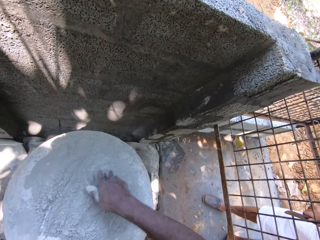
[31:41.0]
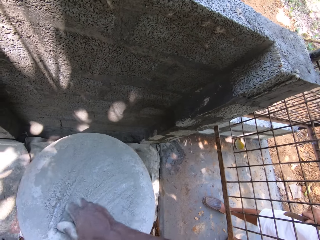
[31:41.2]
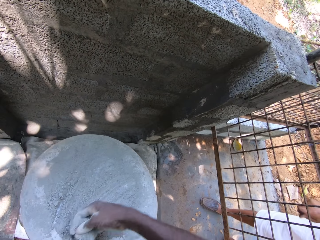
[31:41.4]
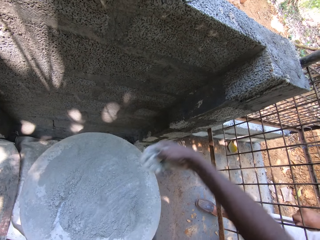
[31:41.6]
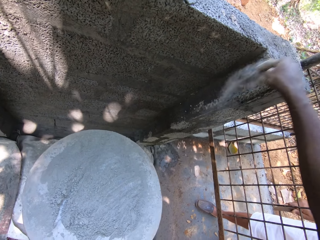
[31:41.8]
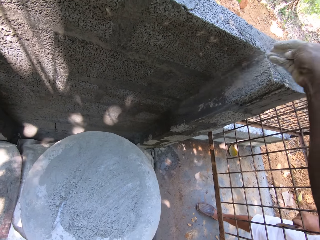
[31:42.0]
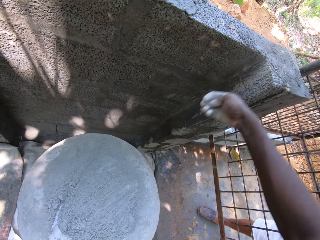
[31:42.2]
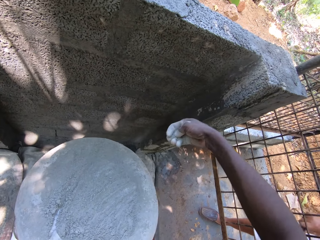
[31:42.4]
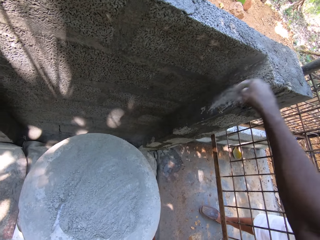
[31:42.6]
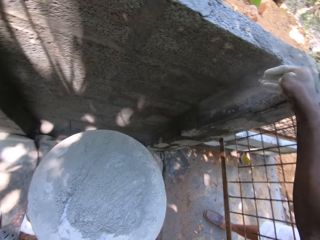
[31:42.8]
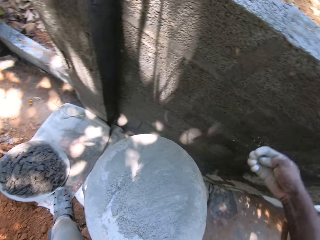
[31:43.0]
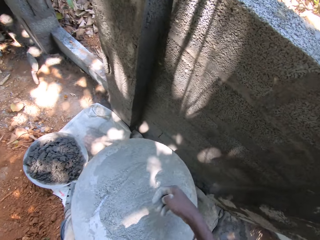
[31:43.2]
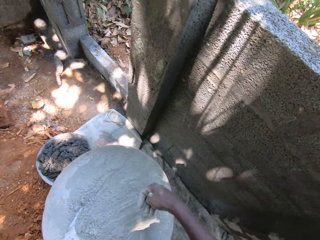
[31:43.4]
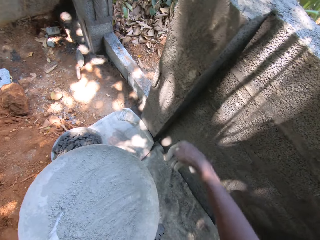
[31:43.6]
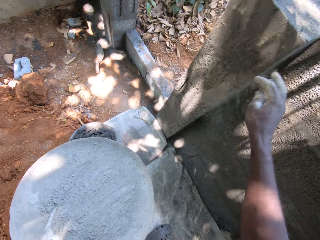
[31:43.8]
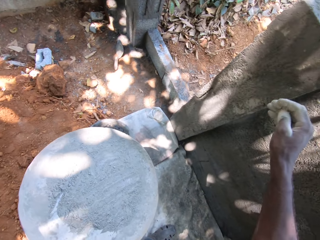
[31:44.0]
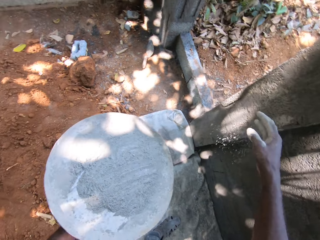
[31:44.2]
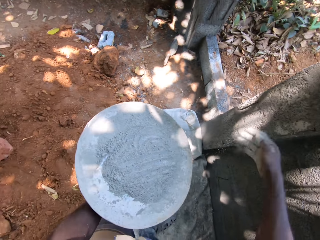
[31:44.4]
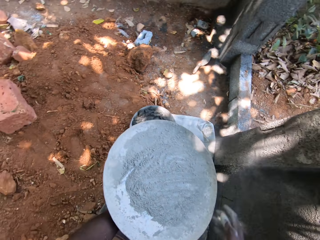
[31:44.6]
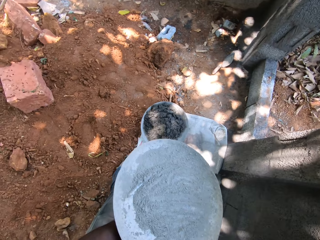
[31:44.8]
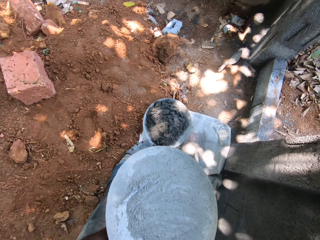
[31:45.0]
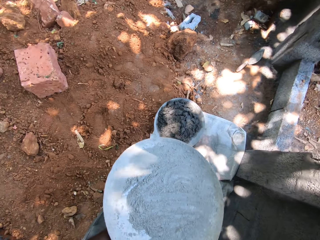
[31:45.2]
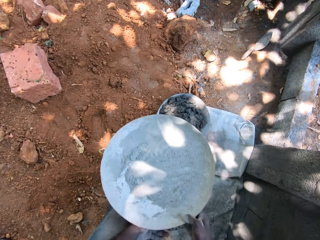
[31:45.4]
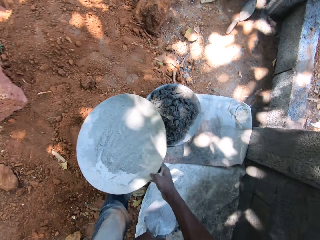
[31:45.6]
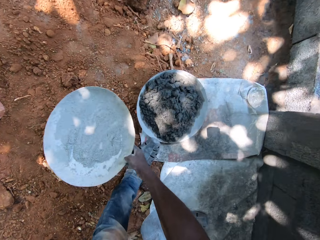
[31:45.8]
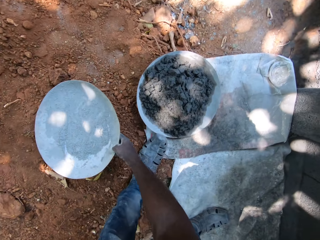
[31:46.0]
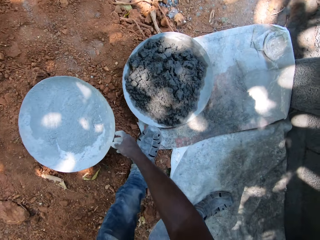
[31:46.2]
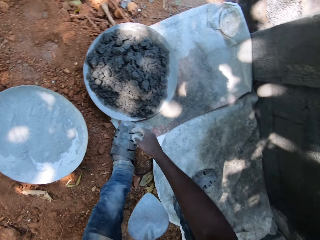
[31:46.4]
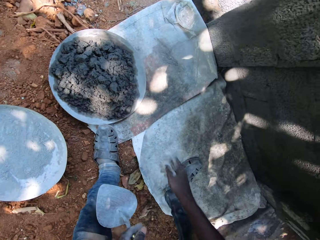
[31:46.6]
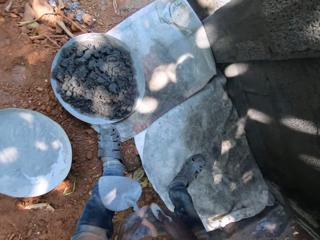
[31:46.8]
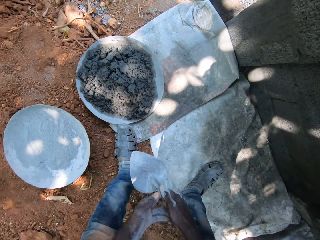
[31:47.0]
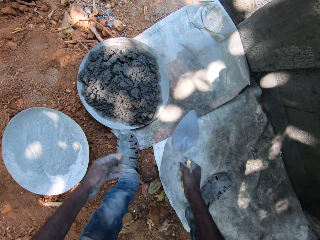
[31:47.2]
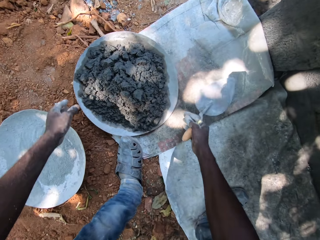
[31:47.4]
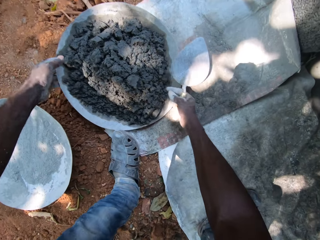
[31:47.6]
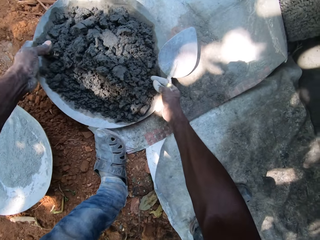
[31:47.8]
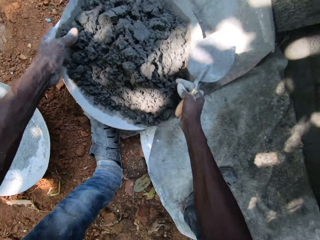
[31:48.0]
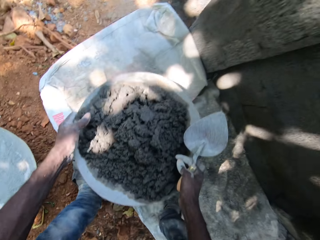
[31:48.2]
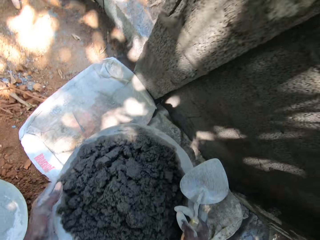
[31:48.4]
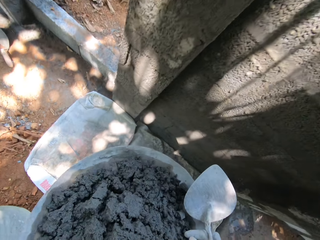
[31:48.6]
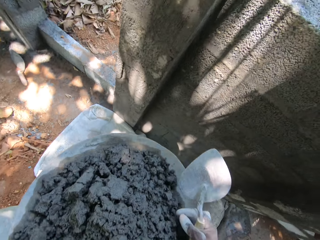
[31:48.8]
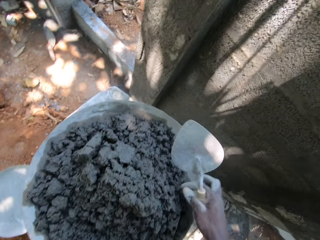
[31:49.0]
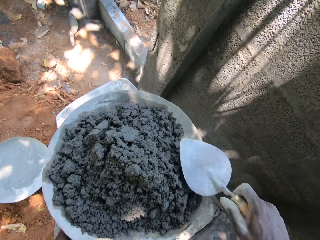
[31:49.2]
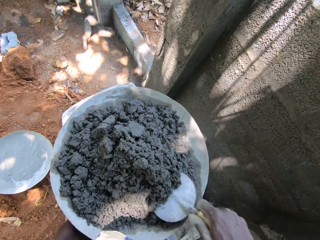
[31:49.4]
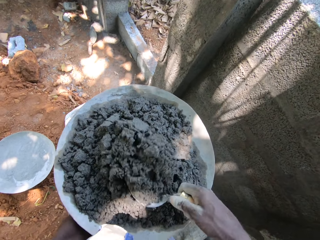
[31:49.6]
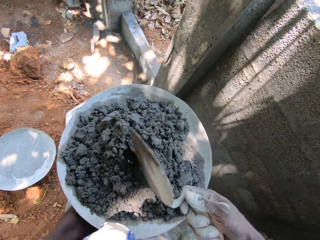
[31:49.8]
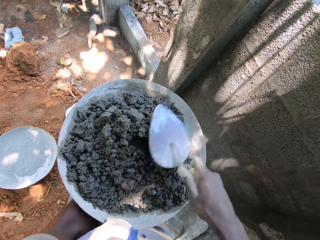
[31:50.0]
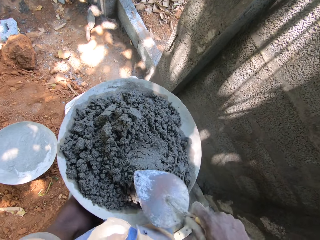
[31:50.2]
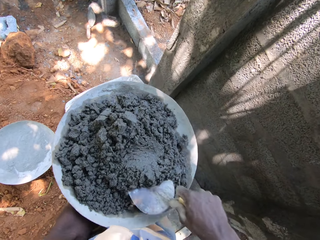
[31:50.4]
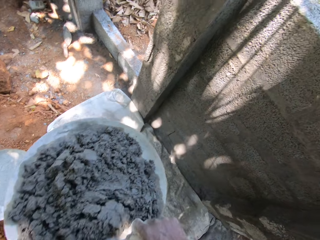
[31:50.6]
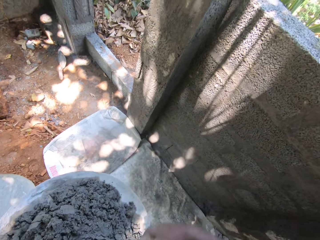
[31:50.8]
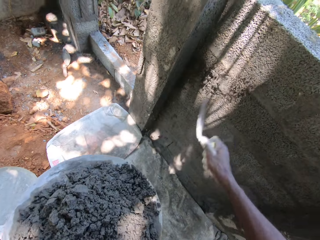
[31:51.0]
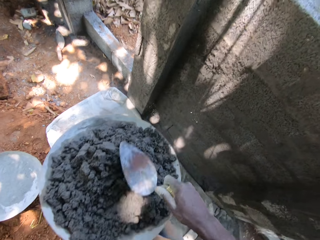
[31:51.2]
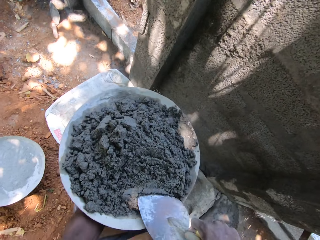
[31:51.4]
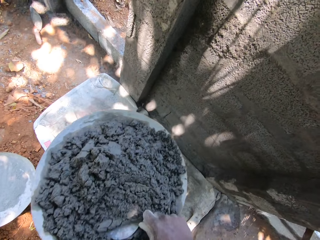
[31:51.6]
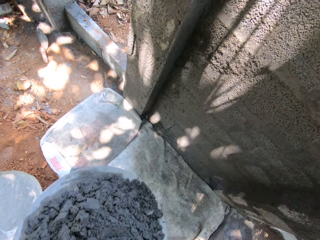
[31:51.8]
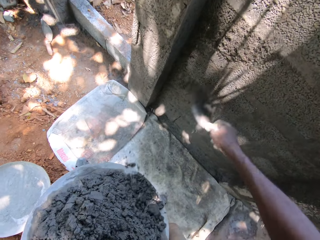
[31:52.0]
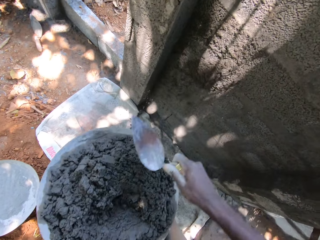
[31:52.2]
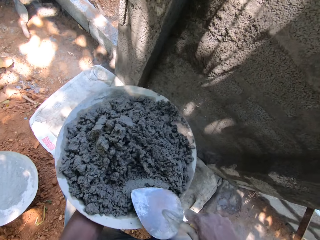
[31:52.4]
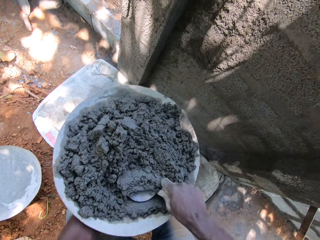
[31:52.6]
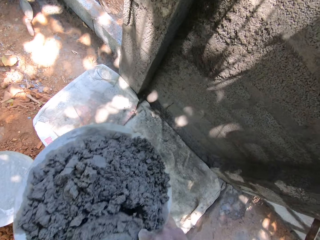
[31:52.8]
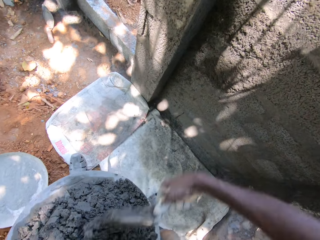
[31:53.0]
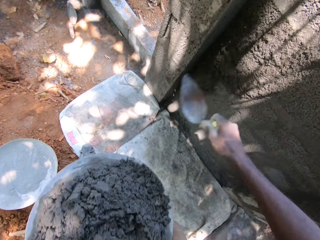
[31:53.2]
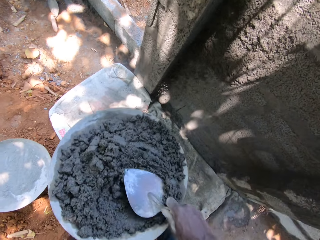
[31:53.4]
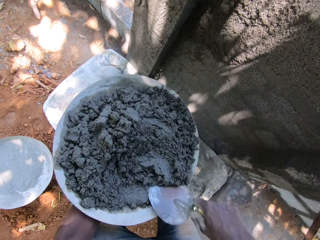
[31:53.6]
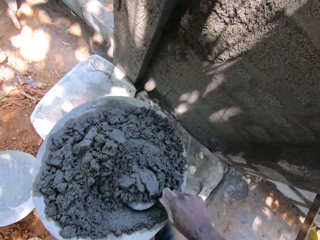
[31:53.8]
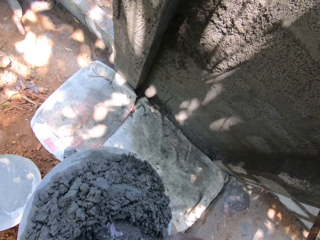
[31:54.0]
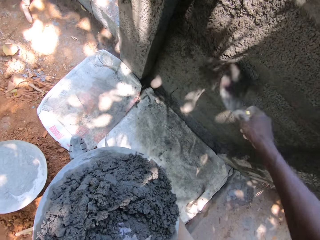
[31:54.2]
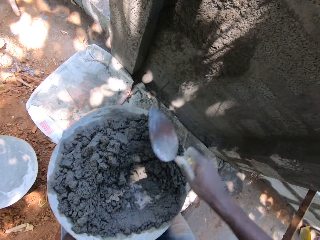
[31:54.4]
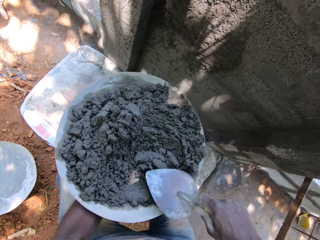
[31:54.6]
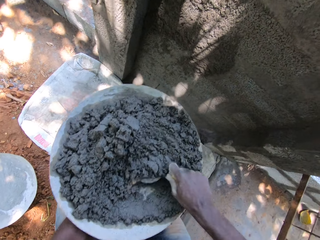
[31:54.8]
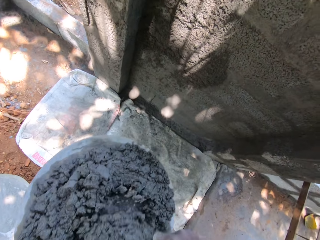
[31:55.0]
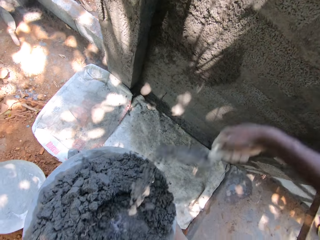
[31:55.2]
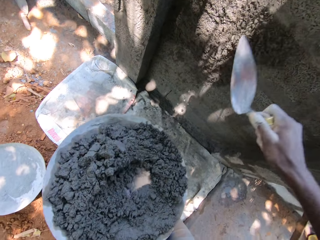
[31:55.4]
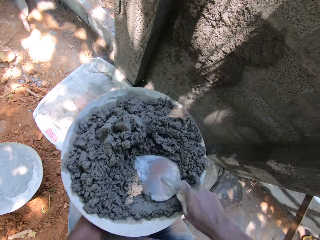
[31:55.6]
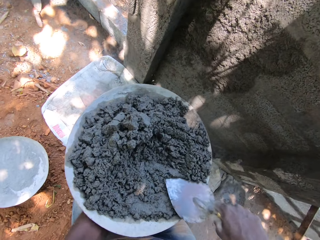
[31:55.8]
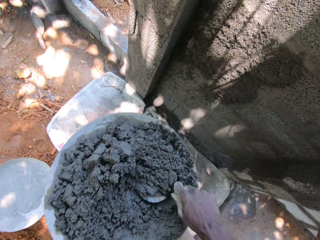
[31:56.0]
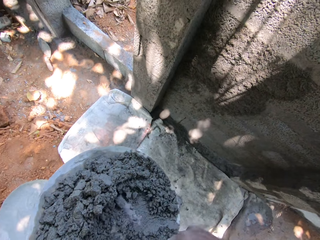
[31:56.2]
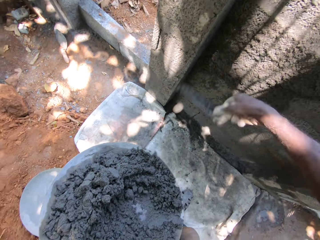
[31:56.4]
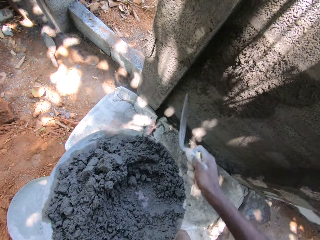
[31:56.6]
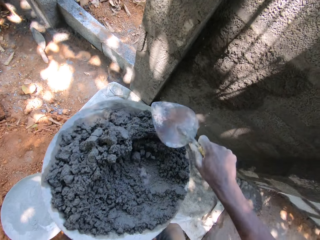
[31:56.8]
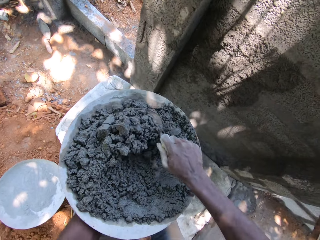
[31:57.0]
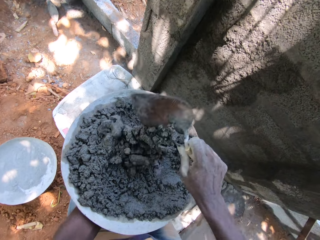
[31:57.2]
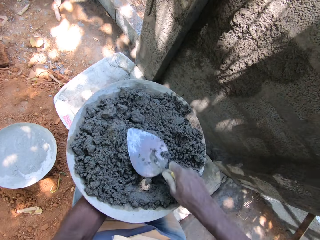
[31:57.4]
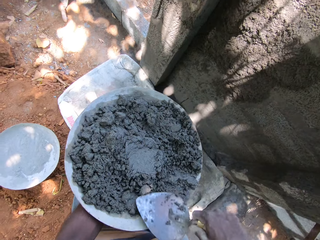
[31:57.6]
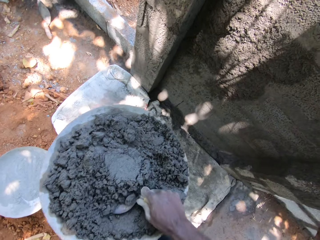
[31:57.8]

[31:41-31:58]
The camera wearer drops the tray or basin on the ground with his right hand. He holds a trowel with his left hand. He takes the trowel from his left hand with his right hand. He picks the basin of cement. He picks cement from the tray with the trowel in his right hand. He plasters the wall with cement from the tray with the trowel in his right hand.

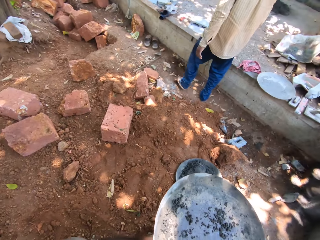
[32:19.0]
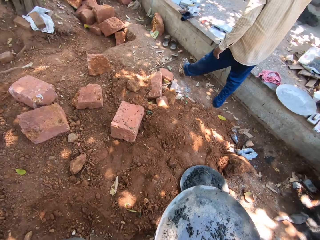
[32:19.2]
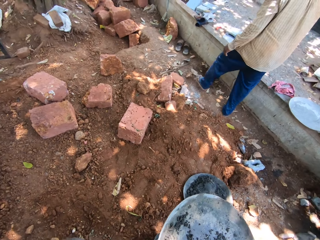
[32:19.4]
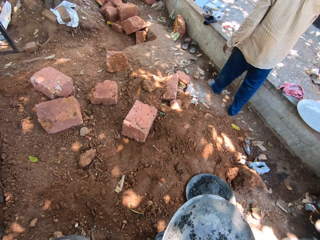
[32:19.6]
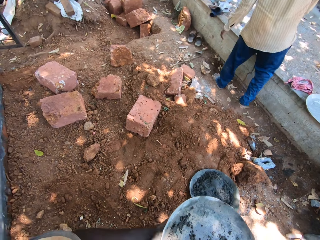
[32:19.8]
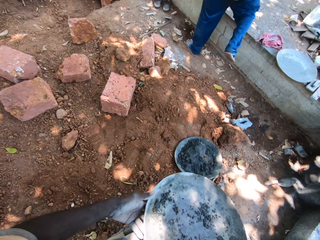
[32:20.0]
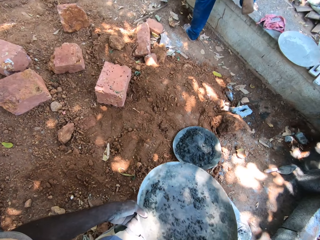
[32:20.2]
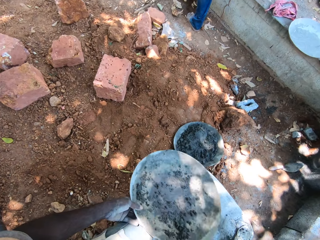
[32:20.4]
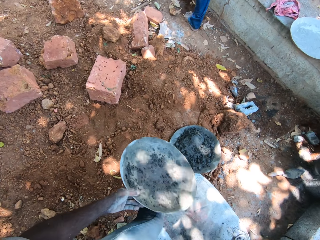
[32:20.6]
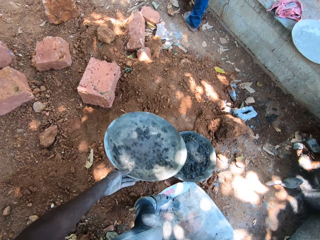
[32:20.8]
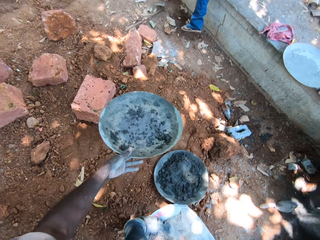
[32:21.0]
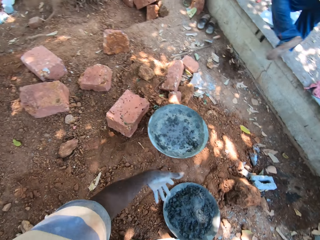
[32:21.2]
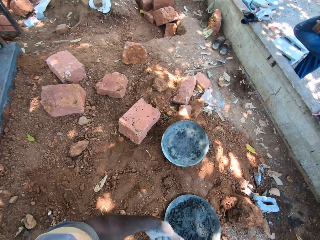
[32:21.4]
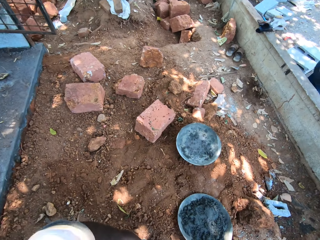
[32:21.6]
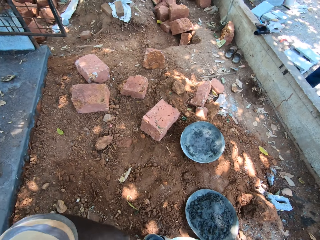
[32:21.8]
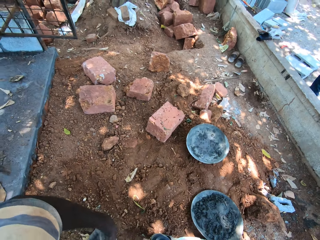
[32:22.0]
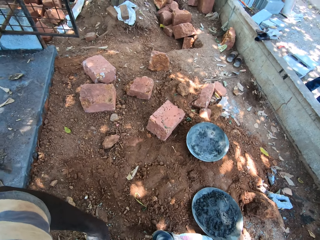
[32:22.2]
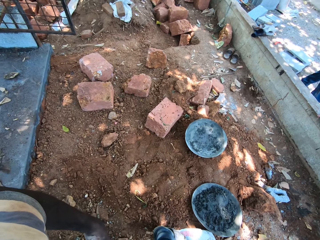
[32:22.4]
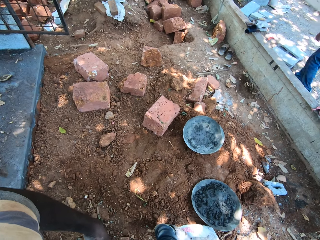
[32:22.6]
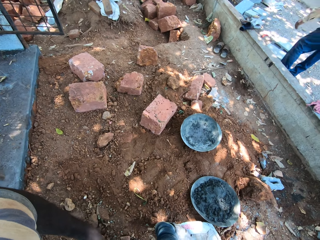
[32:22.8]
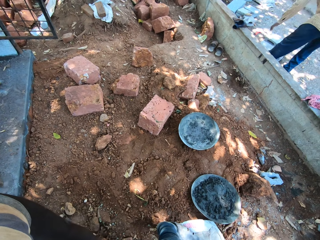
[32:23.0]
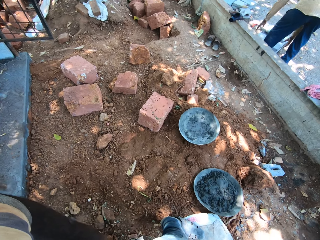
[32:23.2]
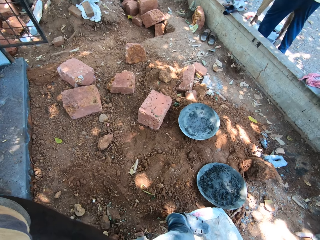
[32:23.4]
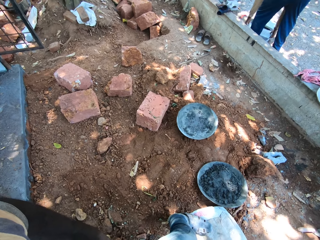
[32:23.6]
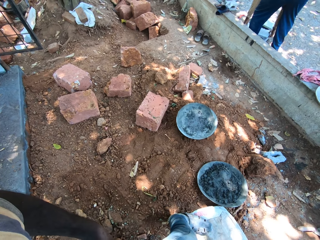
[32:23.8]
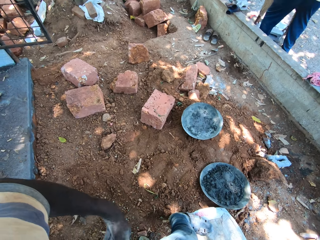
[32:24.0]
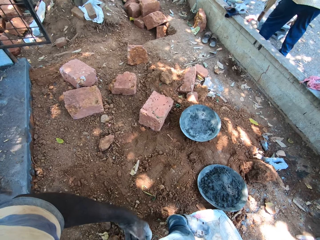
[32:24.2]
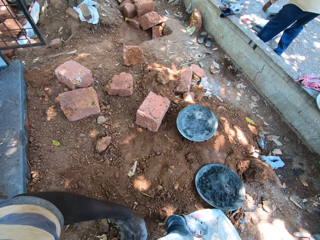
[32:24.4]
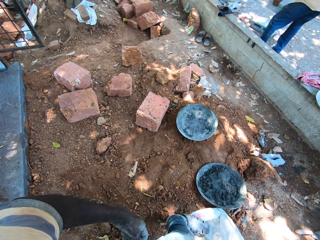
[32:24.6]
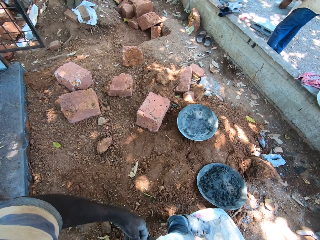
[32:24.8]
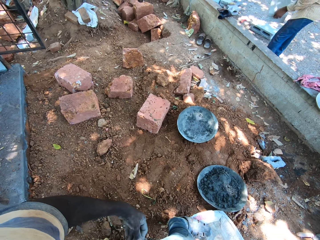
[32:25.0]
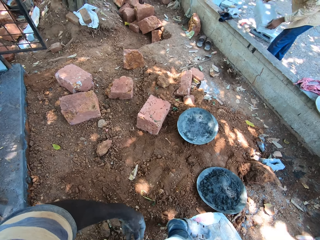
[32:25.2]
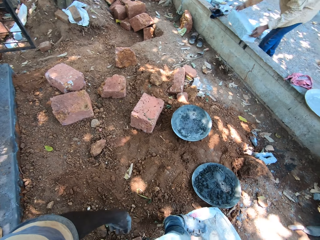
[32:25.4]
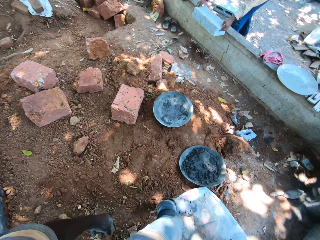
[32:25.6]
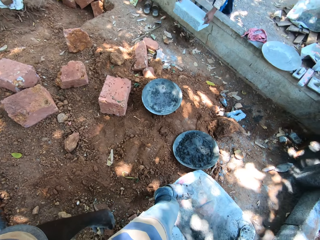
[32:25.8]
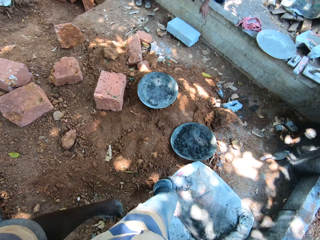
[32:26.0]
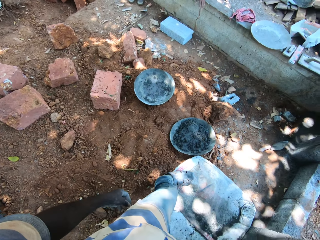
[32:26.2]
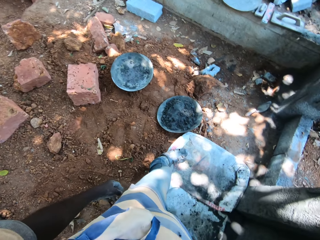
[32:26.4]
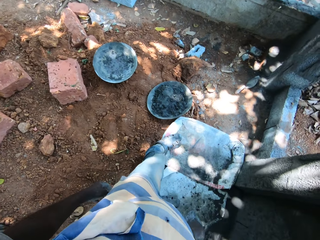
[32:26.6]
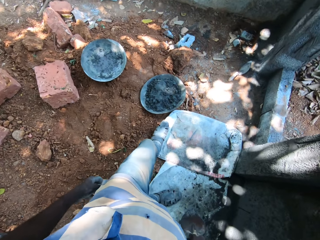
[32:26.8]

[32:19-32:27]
The camera wearer drops the tray on the ground with his left hand. He stands.
